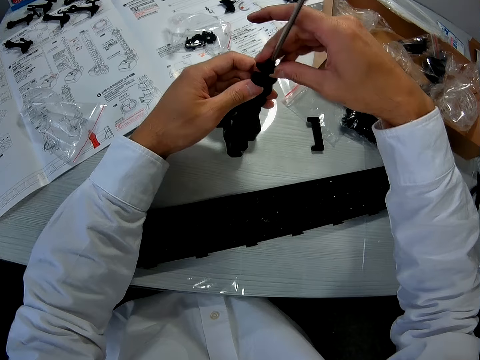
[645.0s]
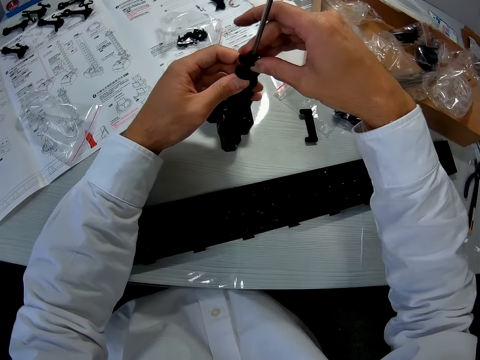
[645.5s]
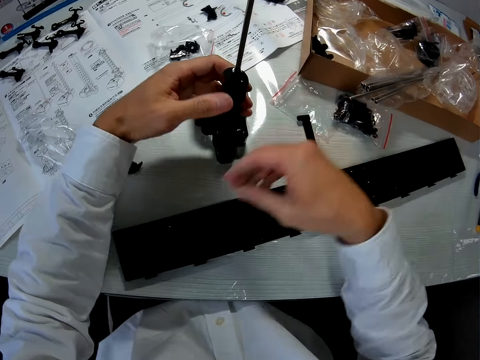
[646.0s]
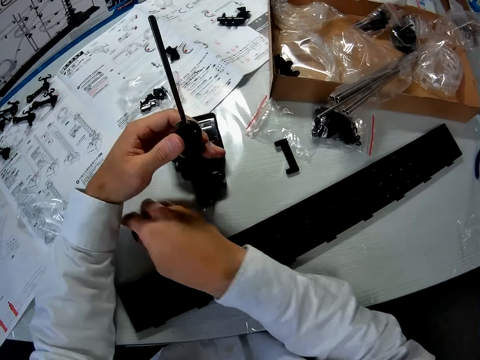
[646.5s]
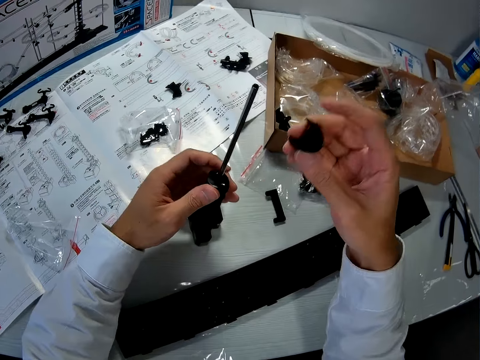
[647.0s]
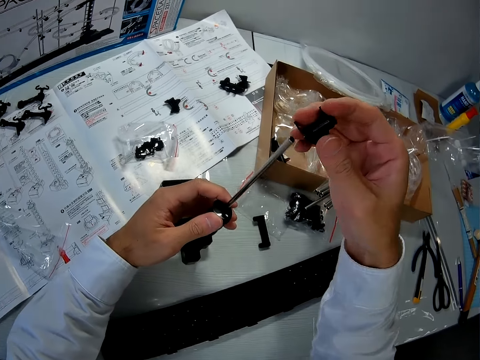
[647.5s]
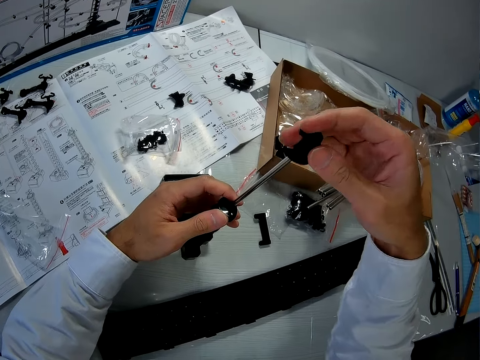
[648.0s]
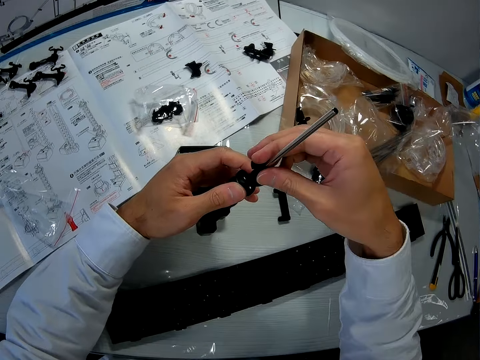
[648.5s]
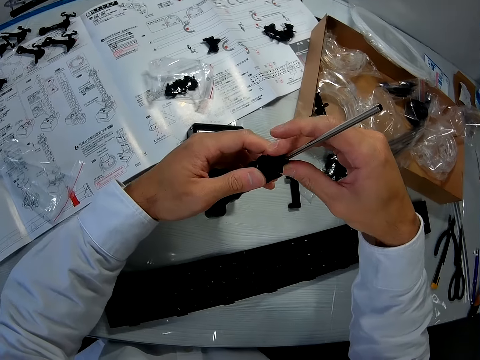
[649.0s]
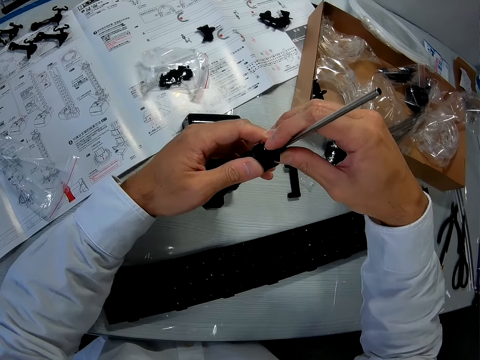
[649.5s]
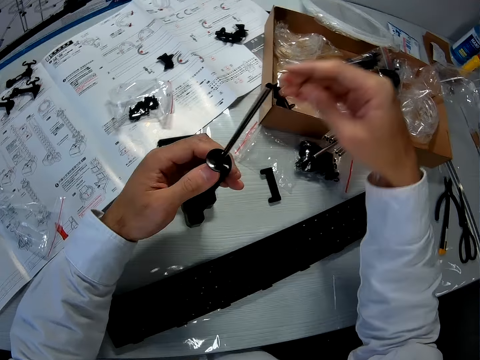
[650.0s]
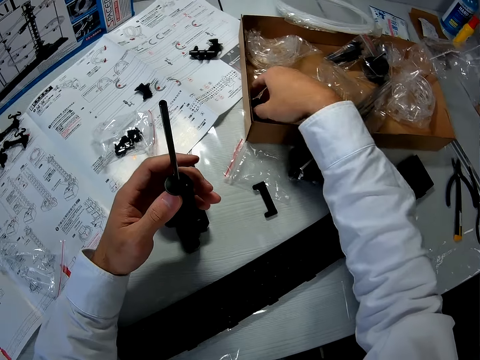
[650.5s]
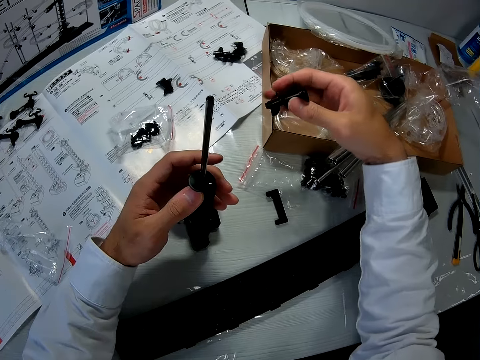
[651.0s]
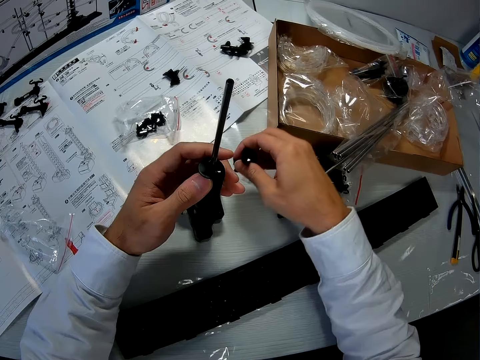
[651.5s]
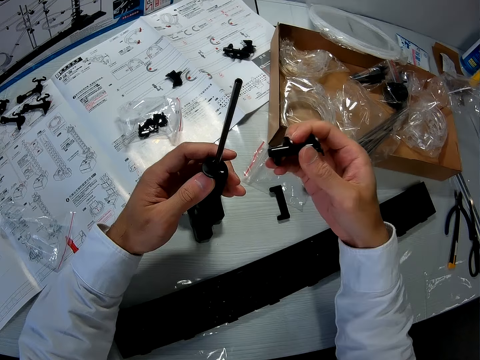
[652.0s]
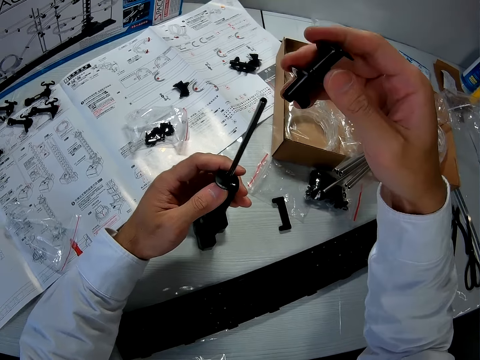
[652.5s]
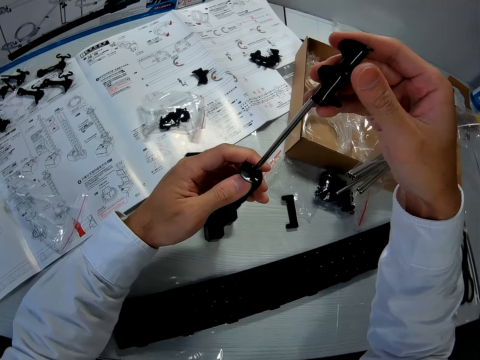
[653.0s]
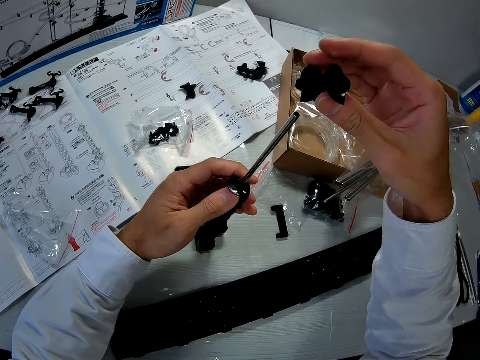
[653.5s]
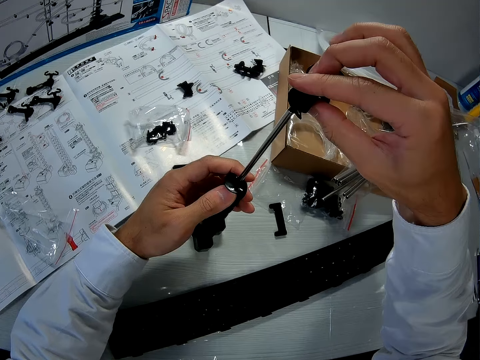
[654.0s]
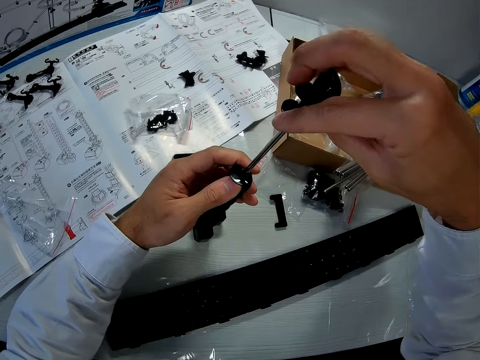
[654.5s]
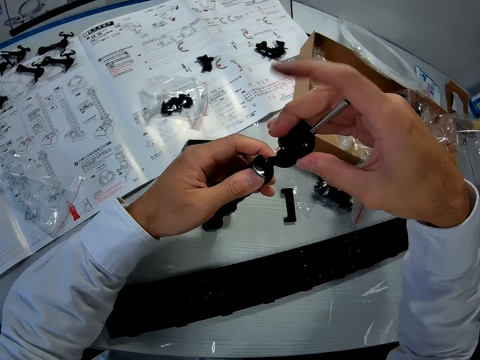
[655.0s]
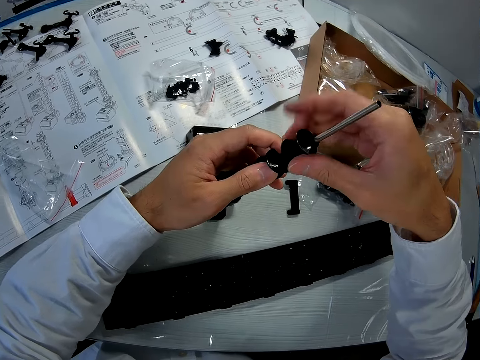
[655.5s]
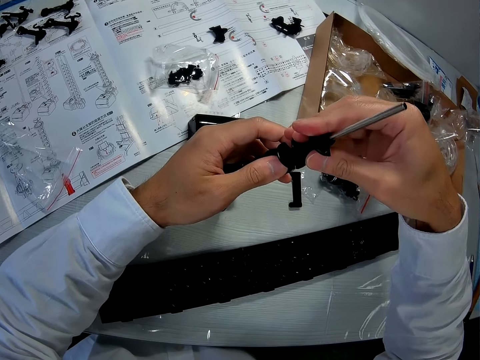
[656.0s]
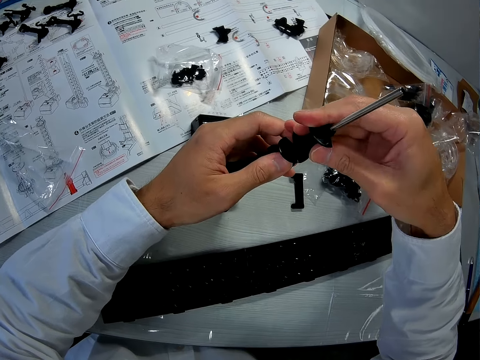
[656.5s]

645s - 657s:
The camera wearer picks an elevator helix from the table with his right hand. He puts the elevator helix in the shaft. He picks another elevator helix from the carton with his right hand. He puts the elevator helix in the shaft.

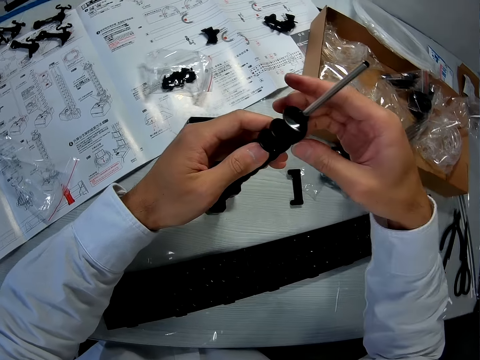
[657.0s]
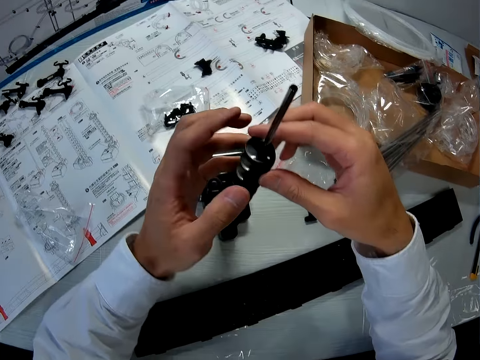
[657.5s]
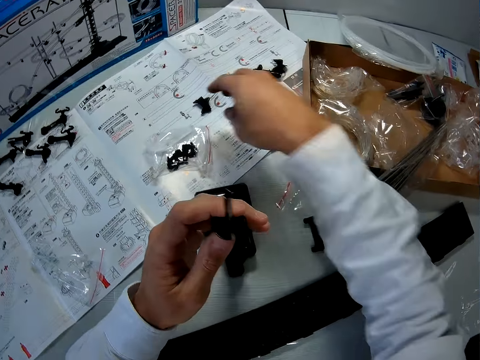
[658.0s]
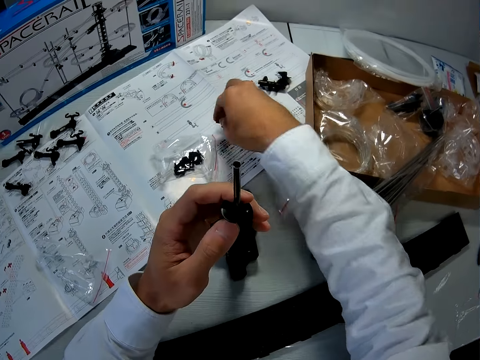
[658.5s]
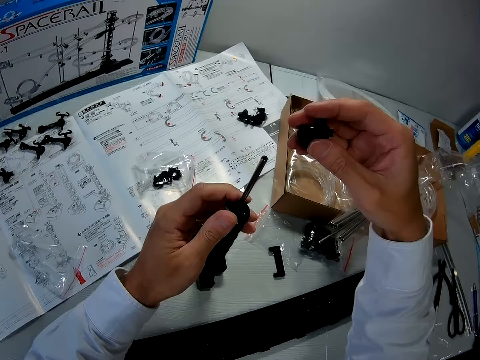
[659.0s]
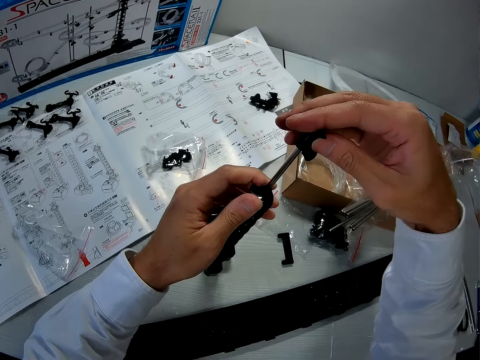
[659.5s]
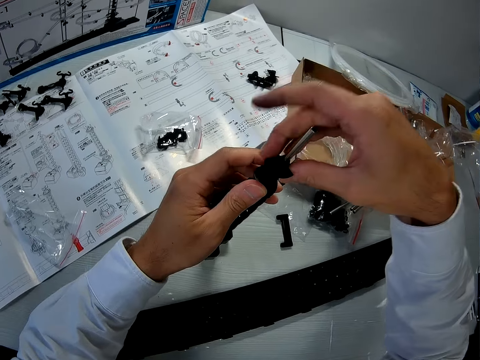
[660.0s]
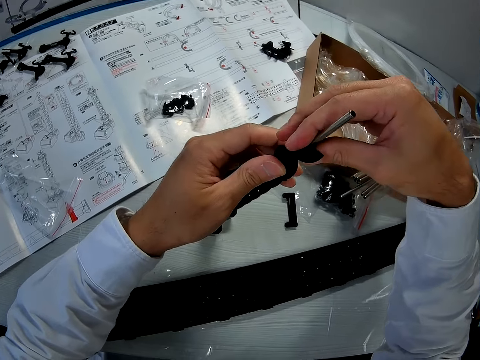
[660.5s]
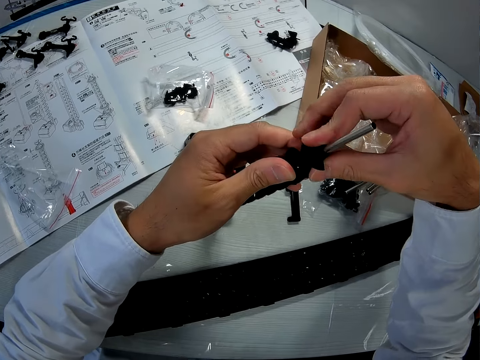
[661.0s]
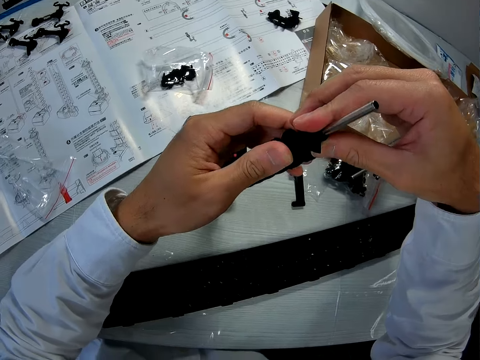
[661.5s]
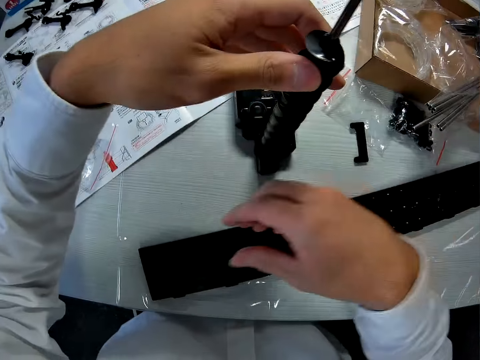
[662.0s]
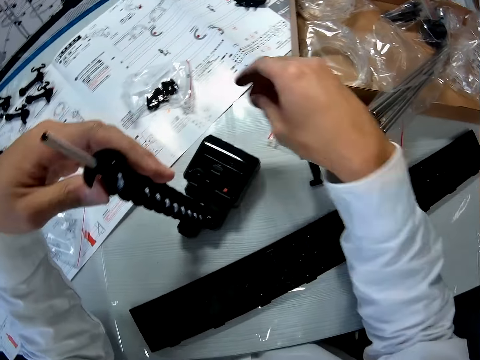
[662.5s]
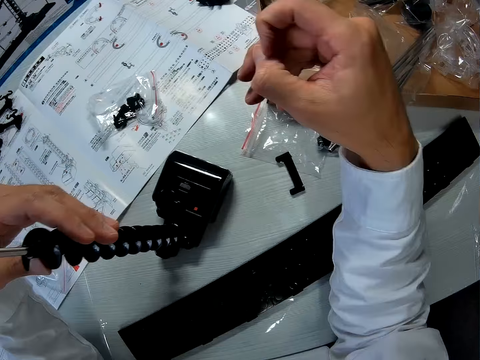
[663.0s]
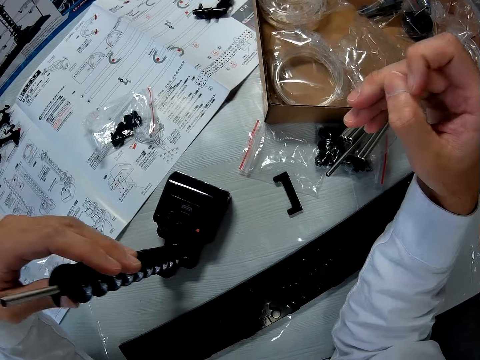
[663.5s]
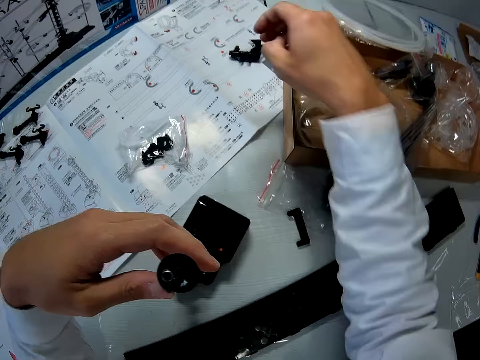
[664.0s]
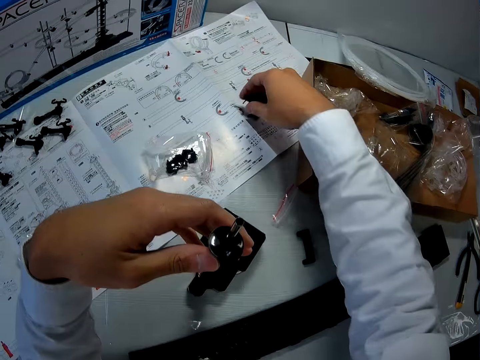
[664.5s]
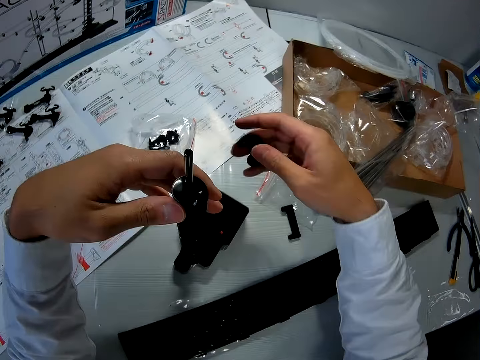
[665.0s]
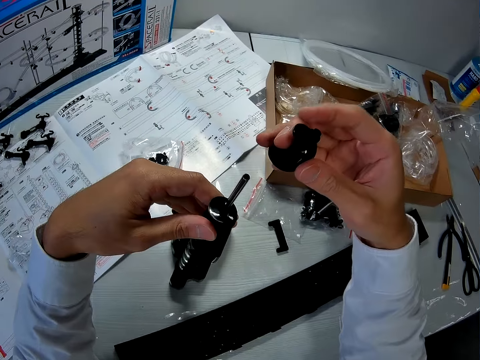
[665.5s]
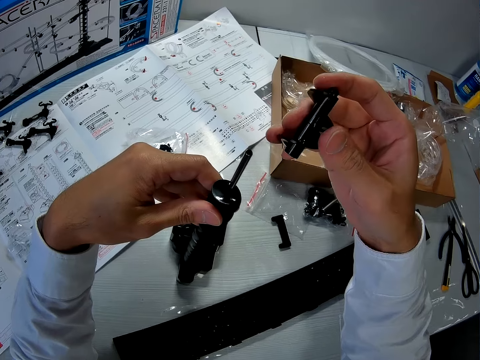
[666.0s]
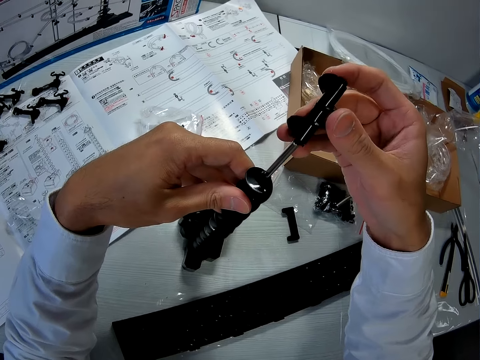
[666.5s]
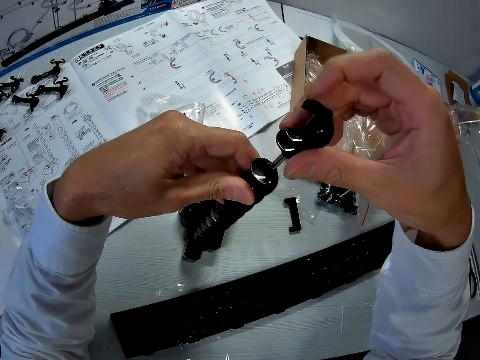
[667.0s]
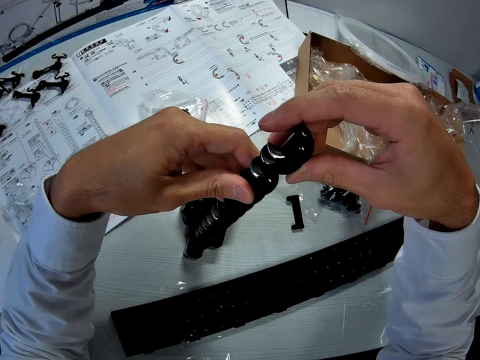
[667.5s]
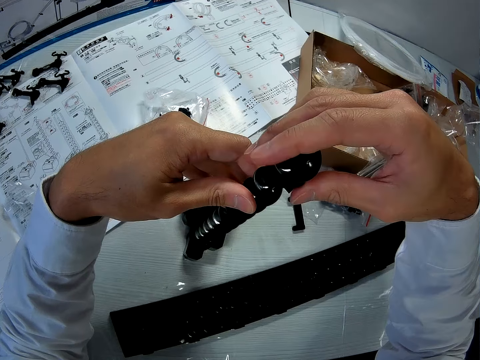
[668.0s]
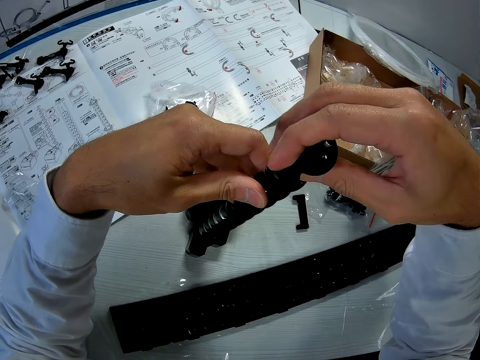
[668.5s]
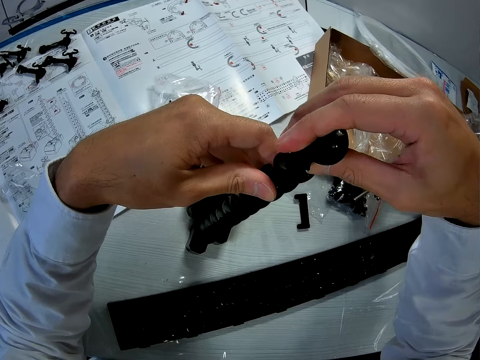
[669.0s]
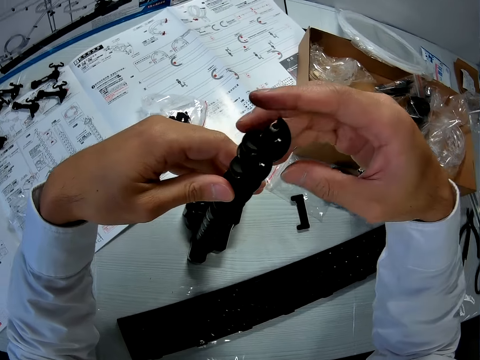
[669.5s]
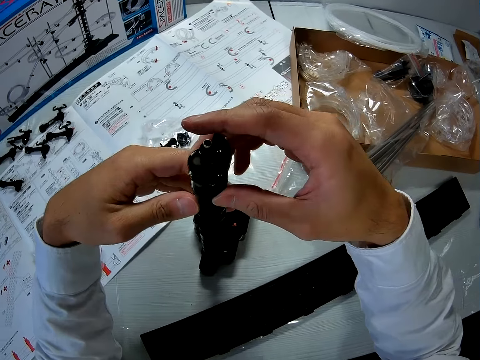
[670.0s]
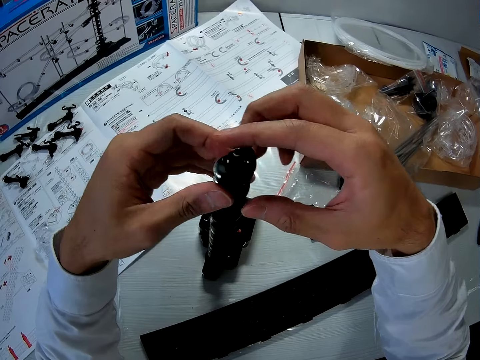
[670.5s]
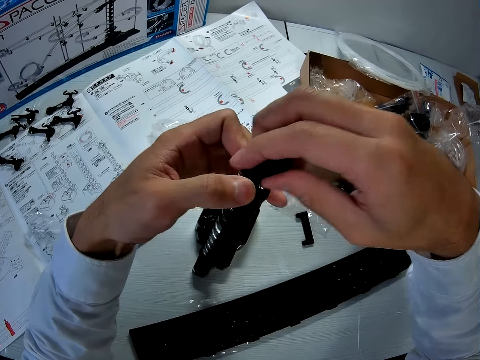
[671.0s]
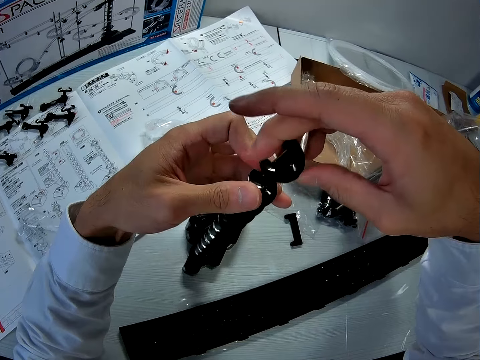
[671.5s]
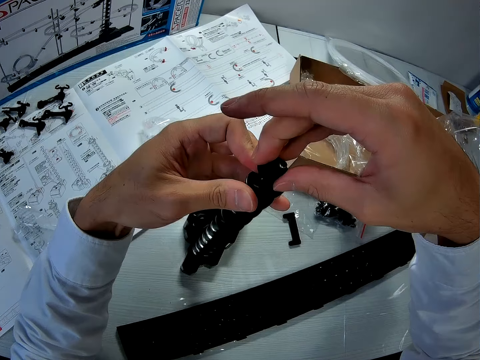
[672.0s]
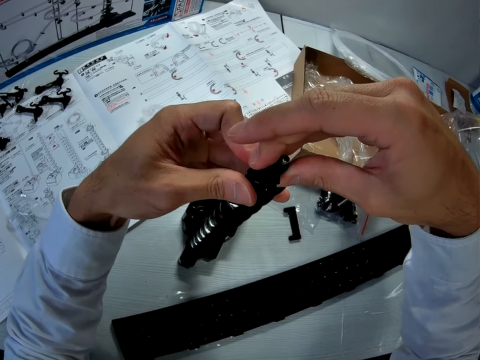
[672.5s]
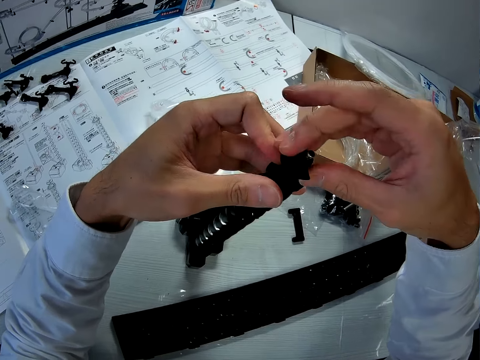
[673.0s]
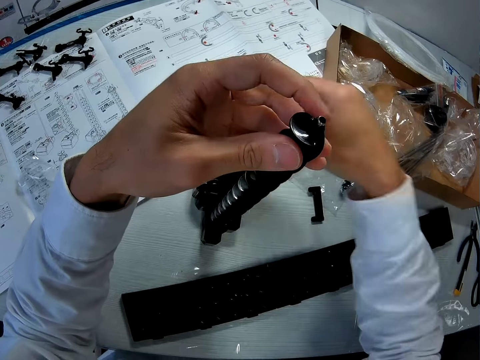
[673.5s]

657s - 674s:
The camera wearer picks the elevator helix from the paper with his right hand. He puts the elevator helix in the shaft. He lifts his hand. He picks the elevator helix from the paper with his right hand. He puts the elevator helix in the shaft. He pulls the elevator helix from the shaft. He puts the elevator helix in the shaft.
